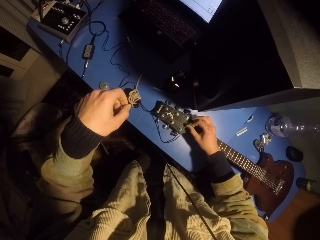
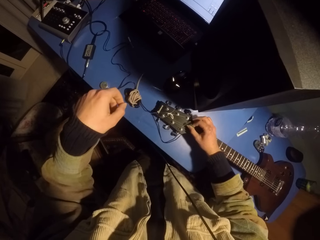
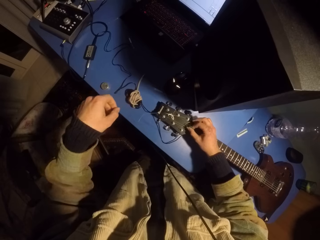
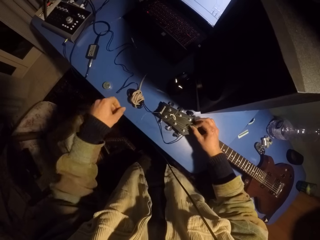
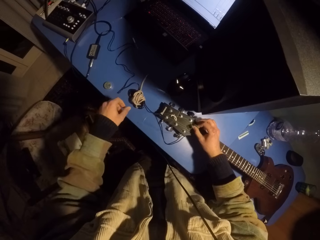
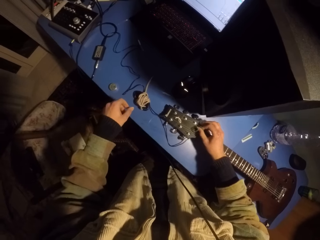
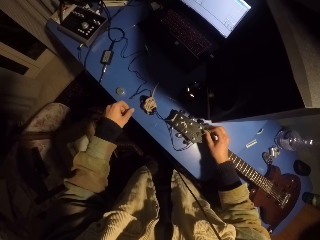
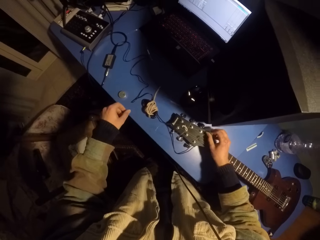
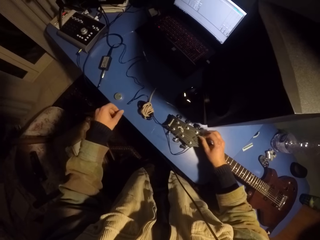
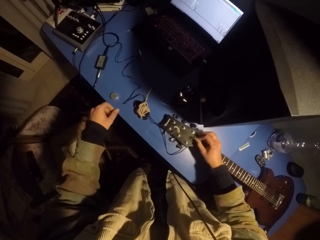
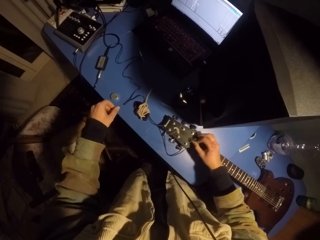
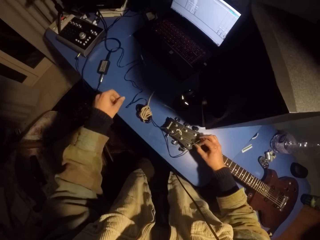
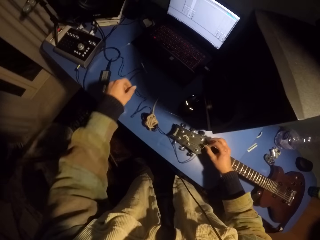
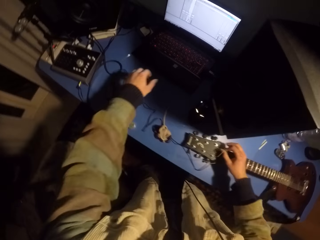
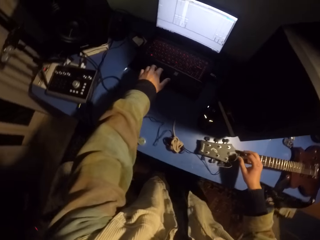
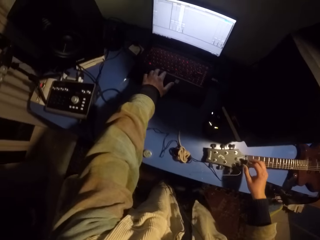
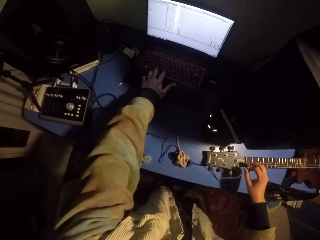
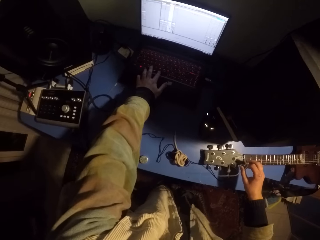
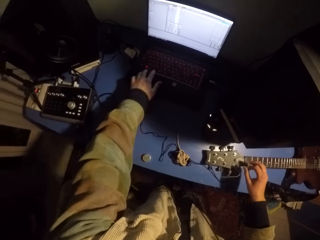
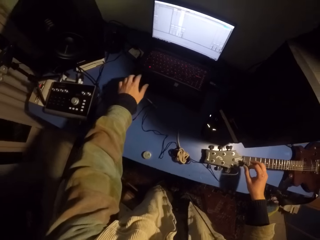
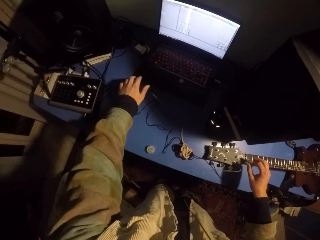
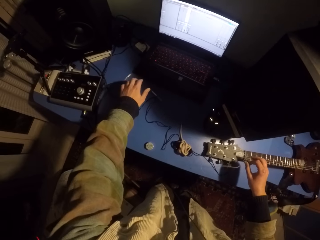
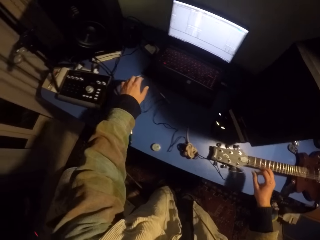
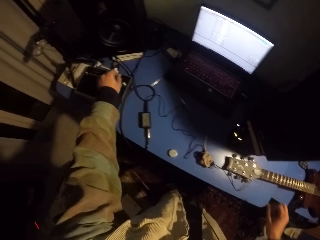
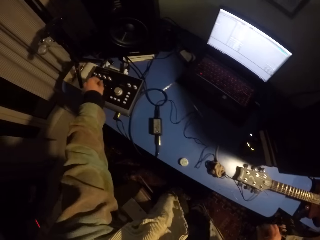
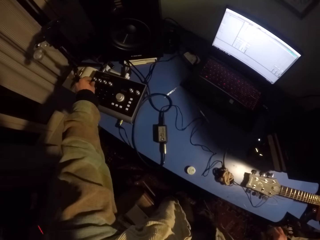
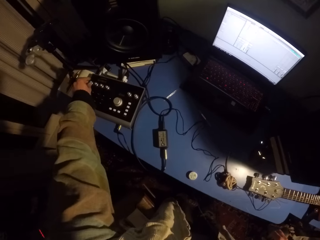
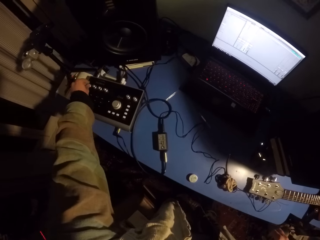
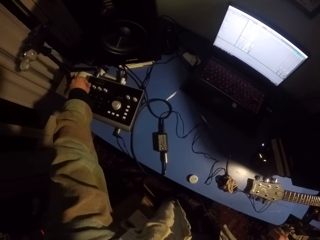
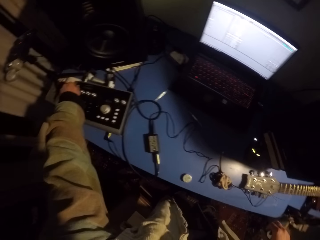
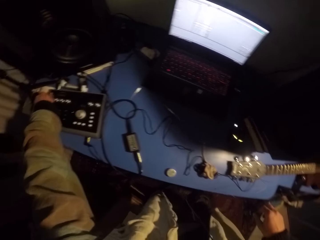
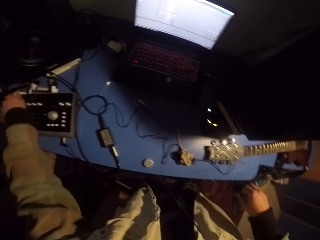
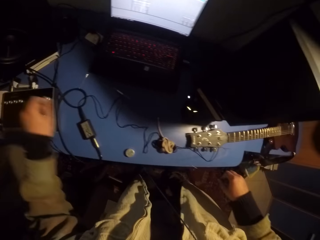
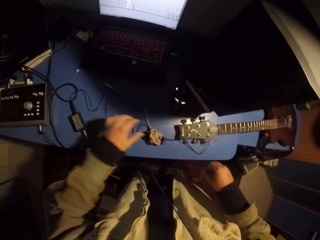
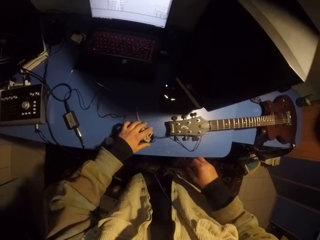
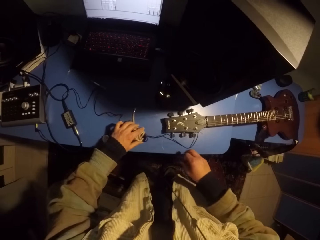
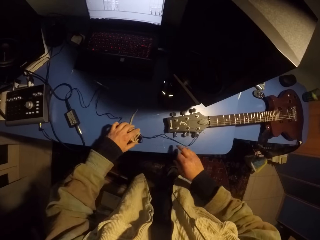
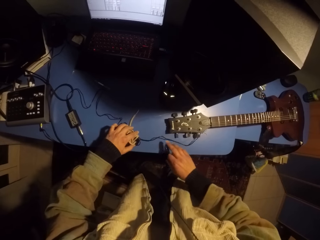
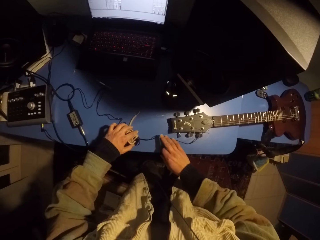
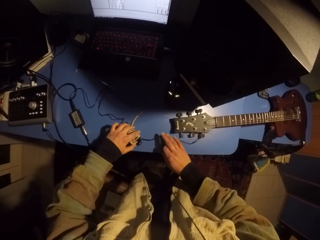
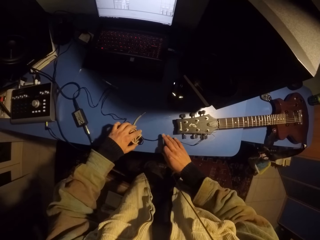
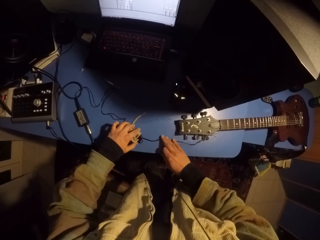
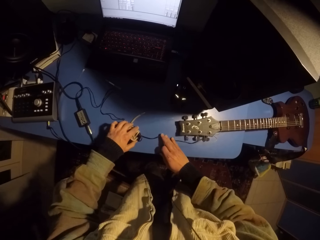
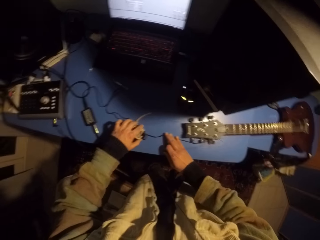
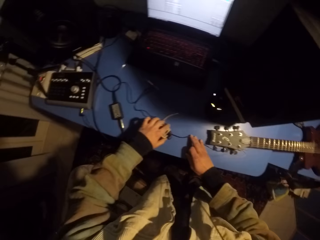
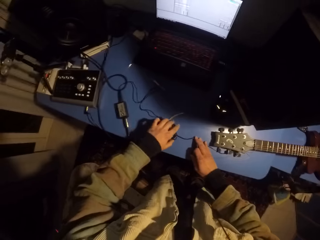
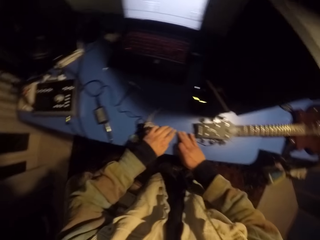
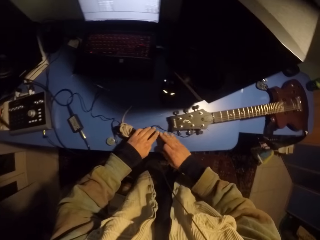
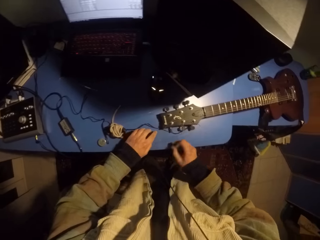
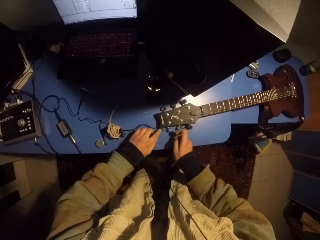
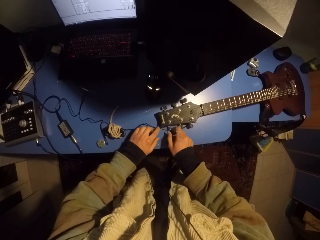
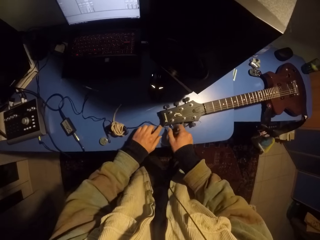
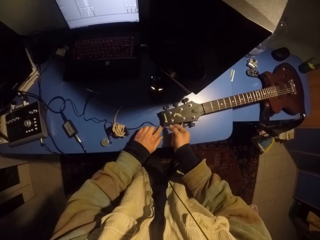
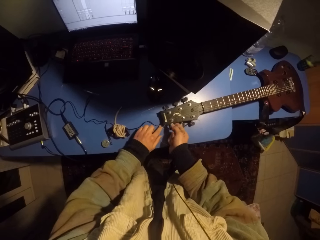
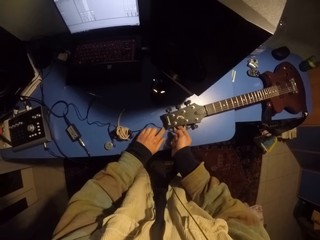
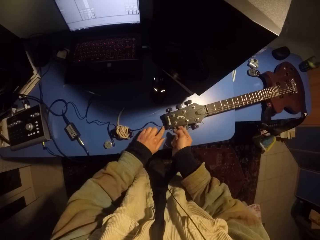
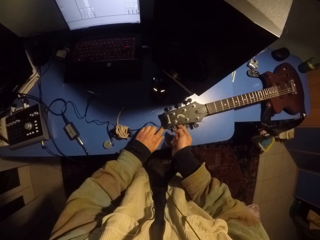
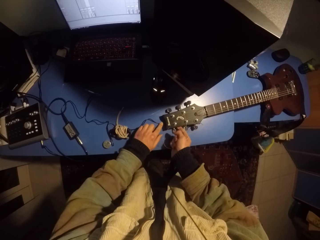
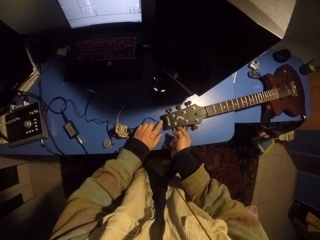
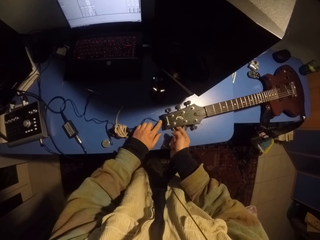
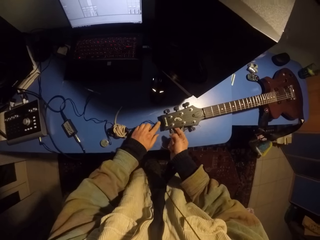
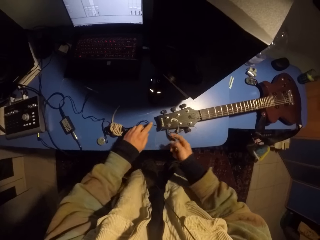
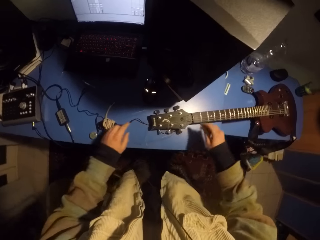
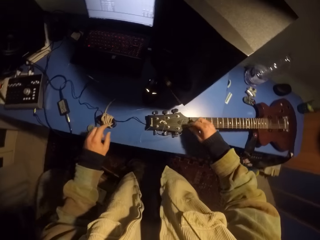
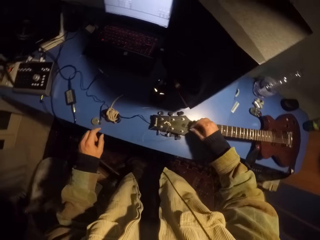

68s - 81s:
The camera wearer plays the guitar with a pick. They operate the laptop. They adjust the amplifier. They turn a button on the mixer. They move the guitar cable on the table. They lift the guitar. They lift a guitar peg.

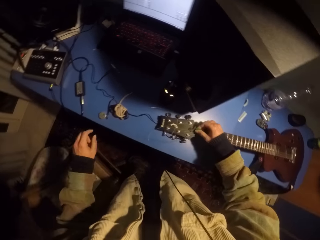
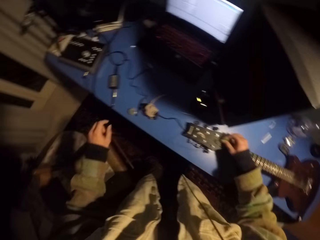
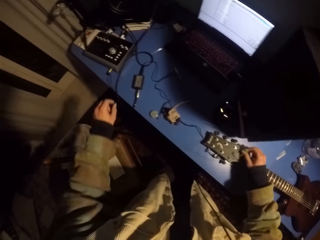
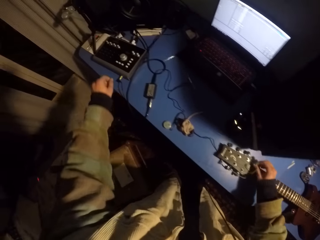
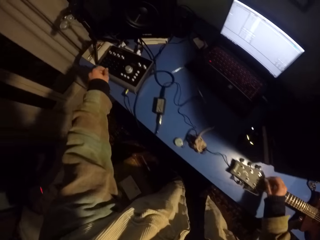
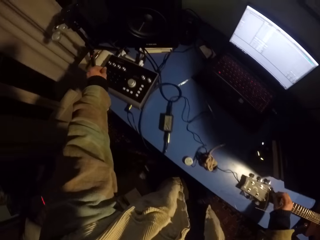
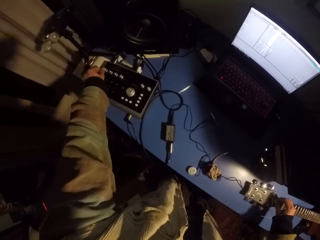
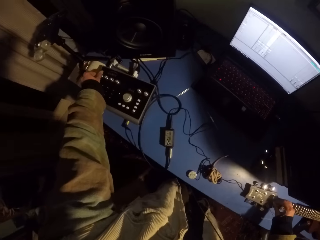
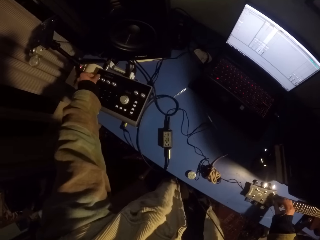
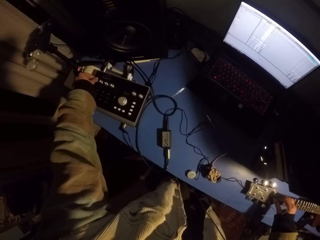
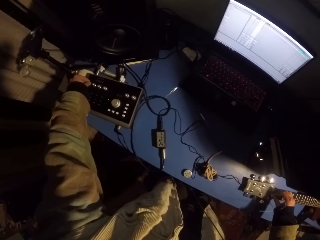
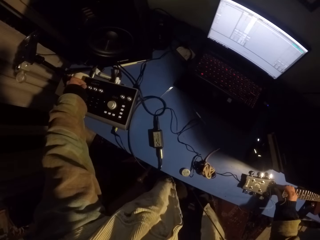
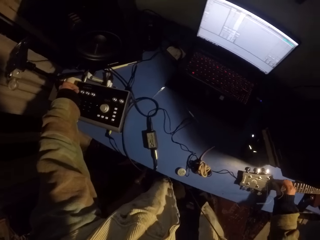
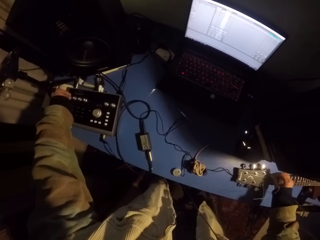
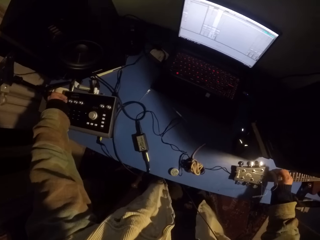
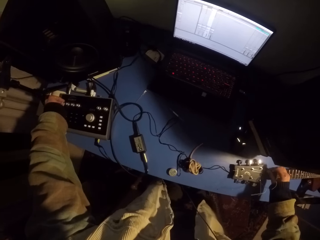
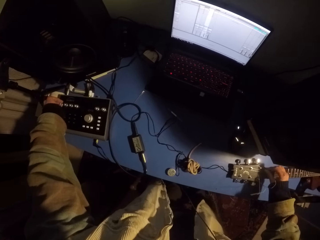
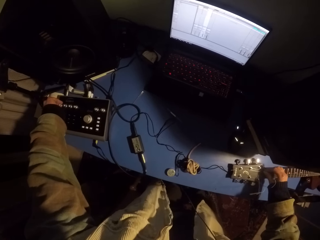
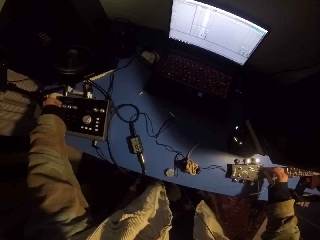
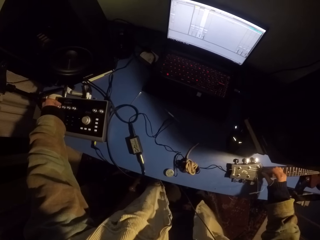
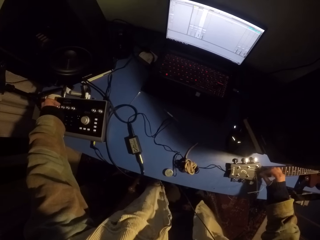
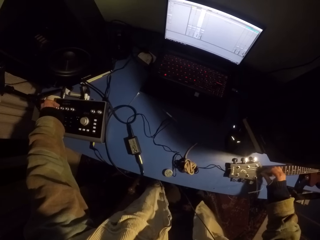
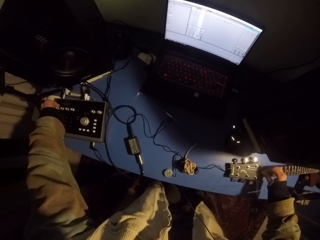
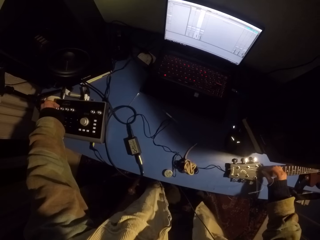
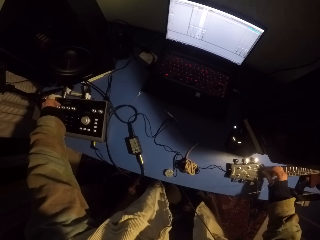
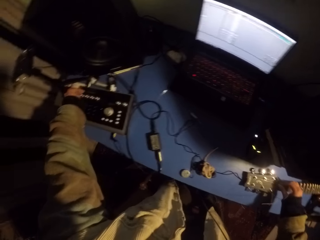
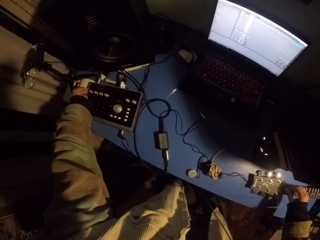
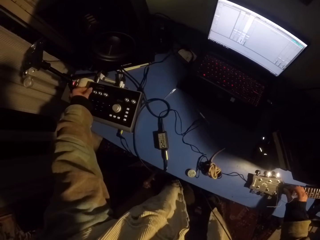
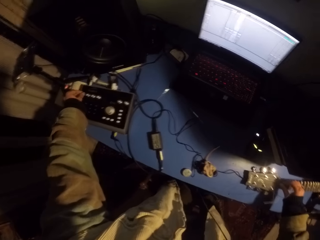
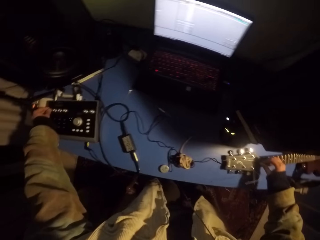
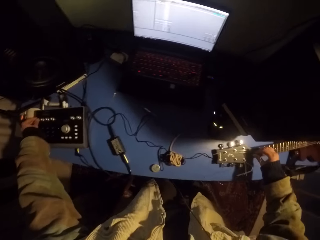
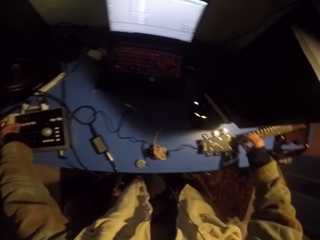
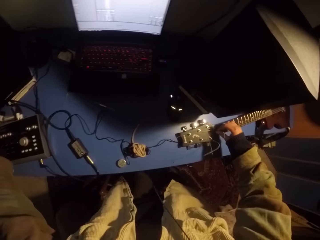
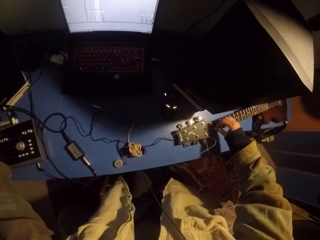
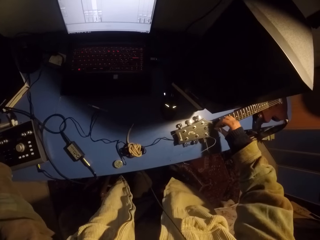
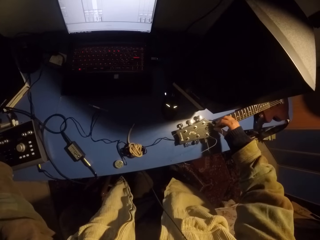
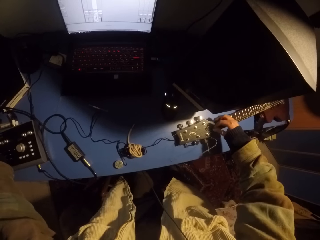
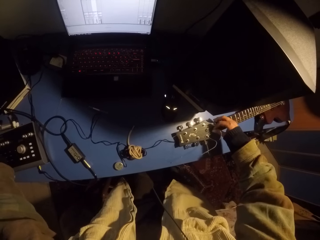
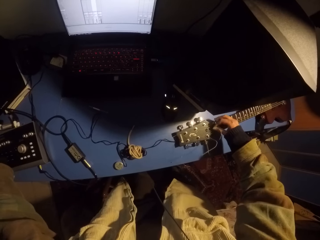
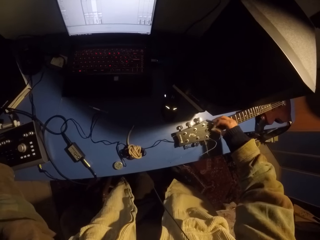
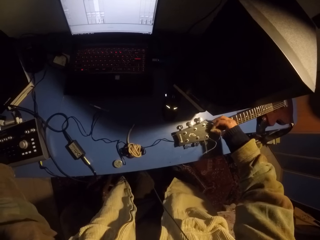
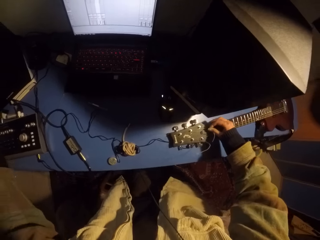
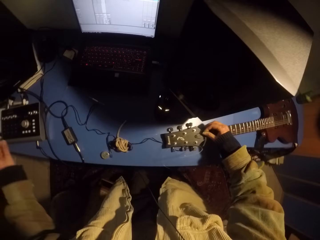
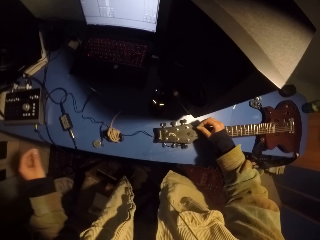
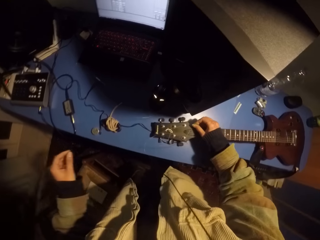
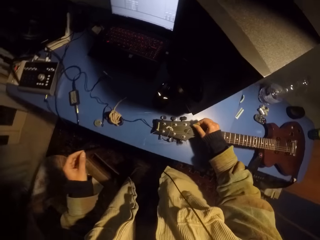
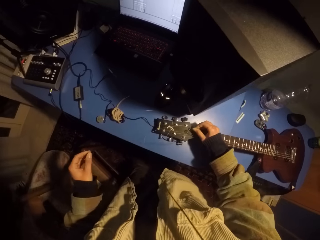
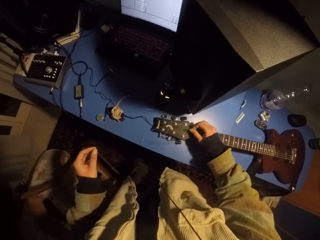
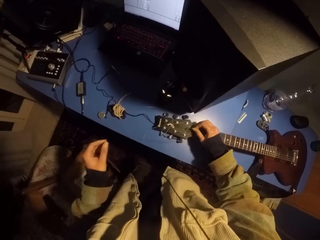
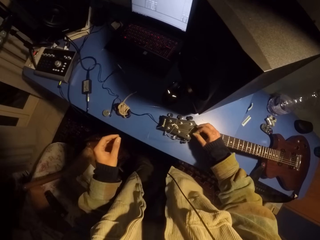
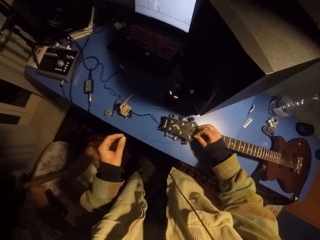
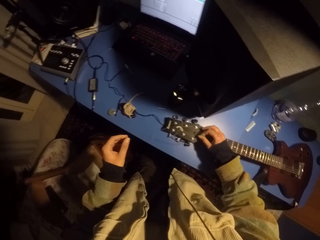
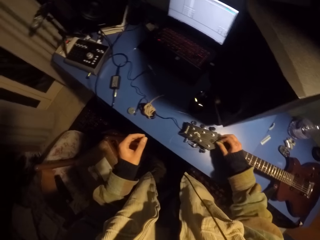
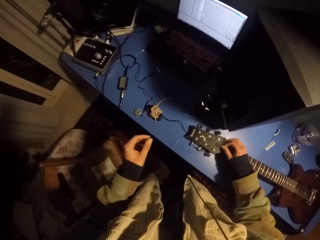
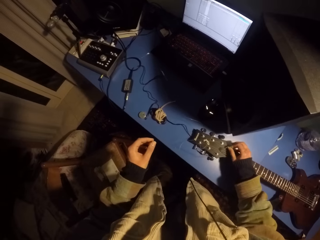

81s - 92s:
The camera wearer adjusts the amplifier. They turn a button on the mixer. They play the guitar with a pick.
